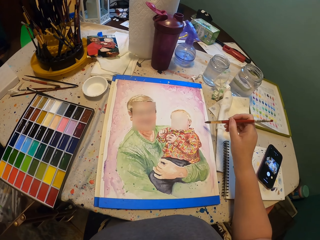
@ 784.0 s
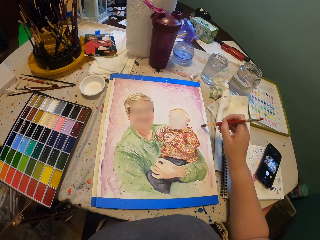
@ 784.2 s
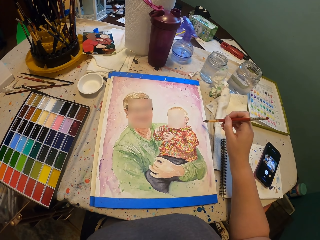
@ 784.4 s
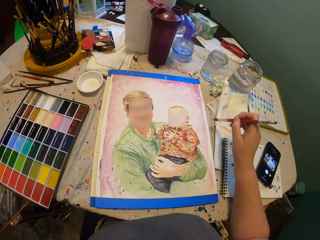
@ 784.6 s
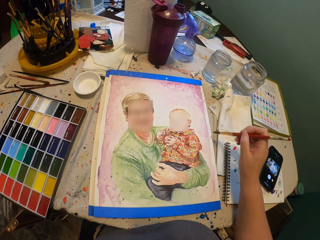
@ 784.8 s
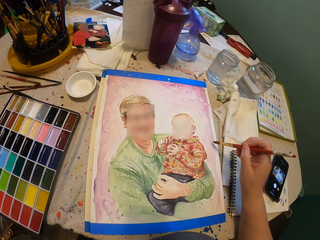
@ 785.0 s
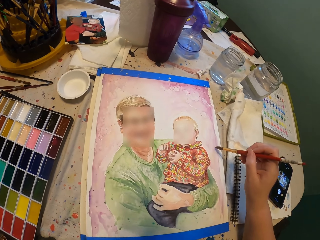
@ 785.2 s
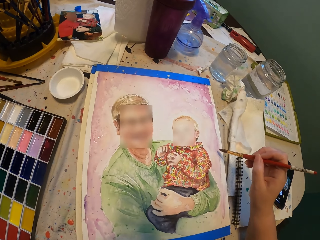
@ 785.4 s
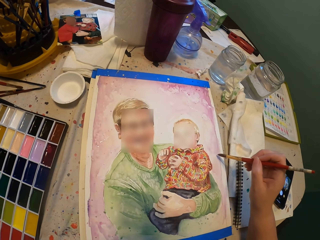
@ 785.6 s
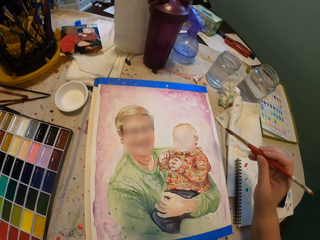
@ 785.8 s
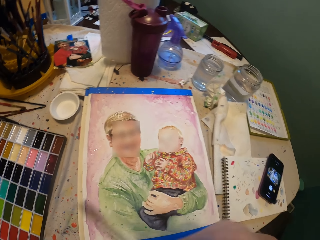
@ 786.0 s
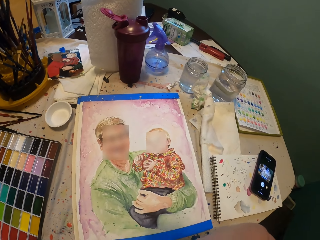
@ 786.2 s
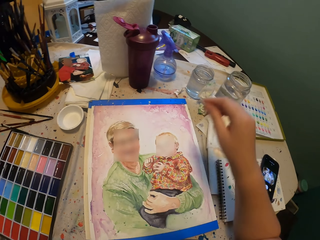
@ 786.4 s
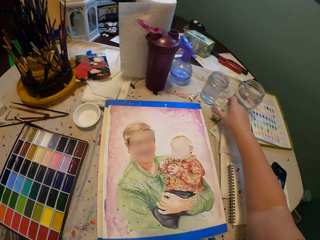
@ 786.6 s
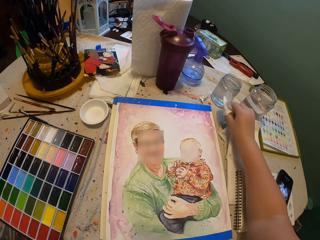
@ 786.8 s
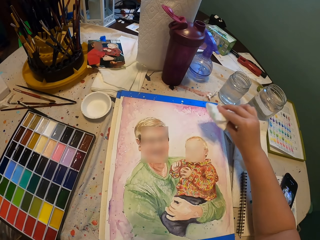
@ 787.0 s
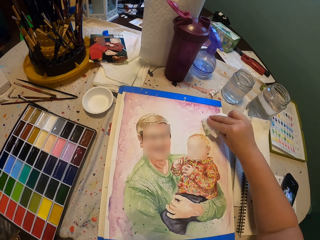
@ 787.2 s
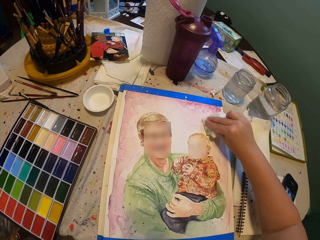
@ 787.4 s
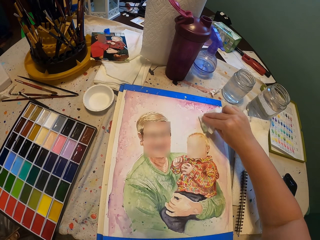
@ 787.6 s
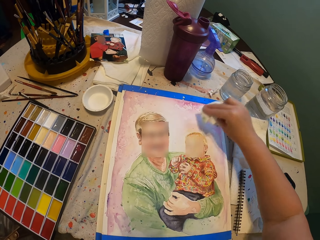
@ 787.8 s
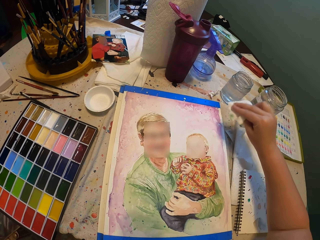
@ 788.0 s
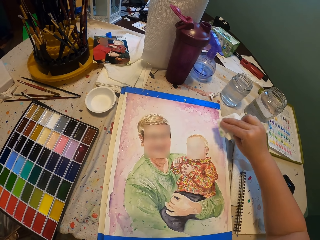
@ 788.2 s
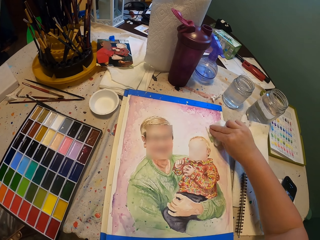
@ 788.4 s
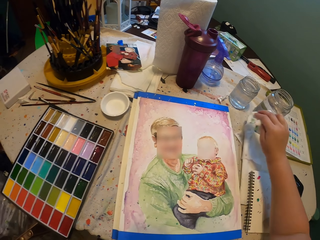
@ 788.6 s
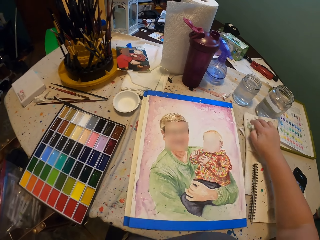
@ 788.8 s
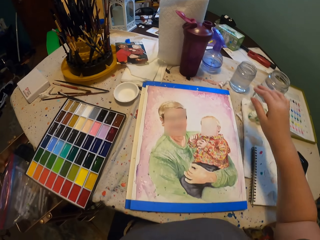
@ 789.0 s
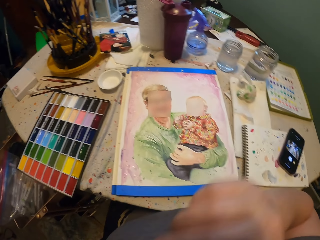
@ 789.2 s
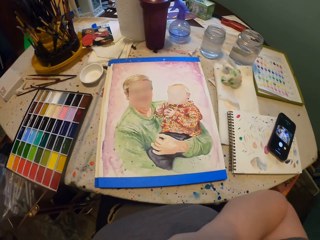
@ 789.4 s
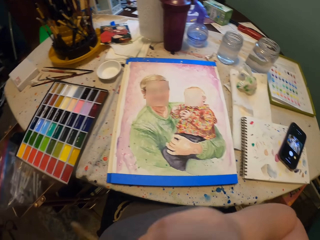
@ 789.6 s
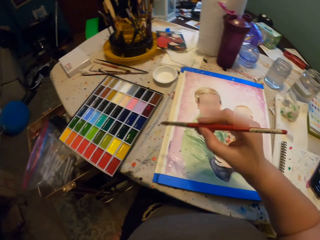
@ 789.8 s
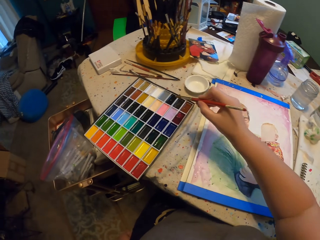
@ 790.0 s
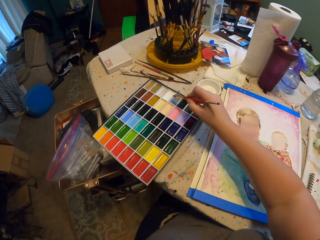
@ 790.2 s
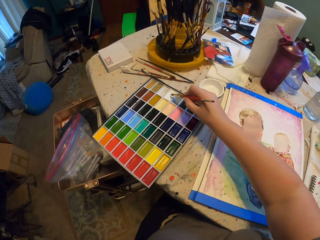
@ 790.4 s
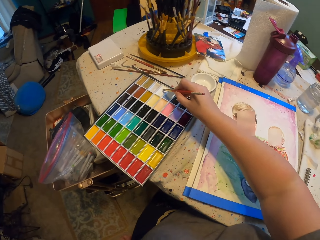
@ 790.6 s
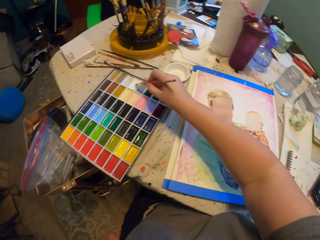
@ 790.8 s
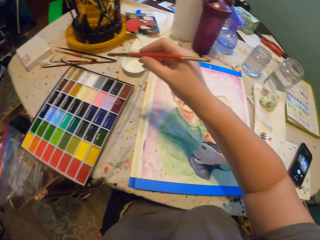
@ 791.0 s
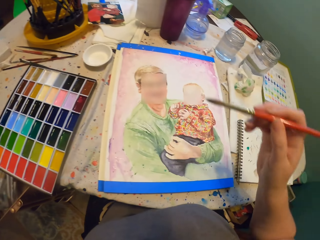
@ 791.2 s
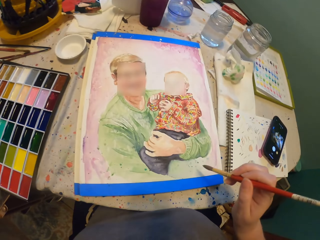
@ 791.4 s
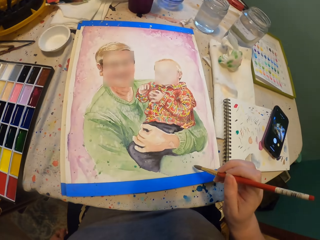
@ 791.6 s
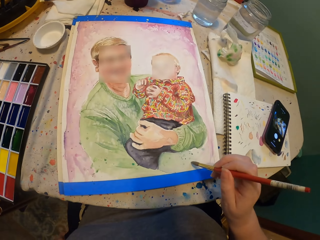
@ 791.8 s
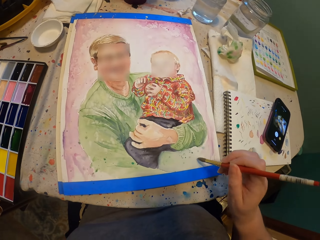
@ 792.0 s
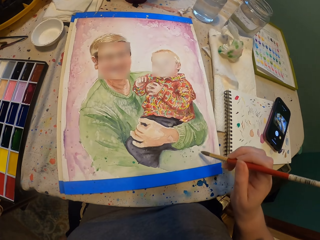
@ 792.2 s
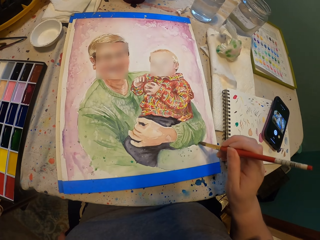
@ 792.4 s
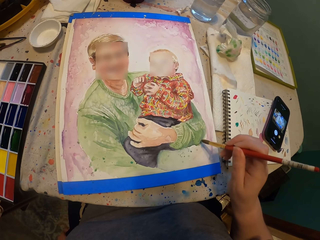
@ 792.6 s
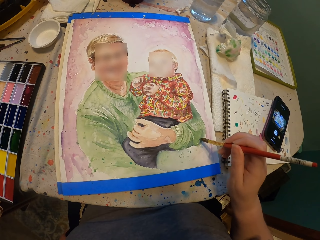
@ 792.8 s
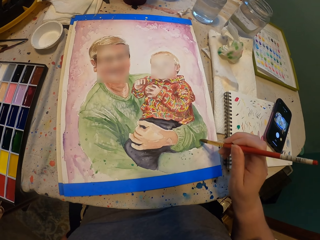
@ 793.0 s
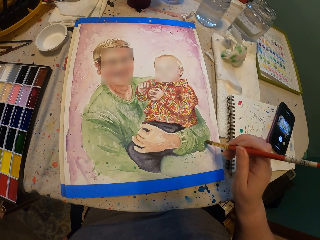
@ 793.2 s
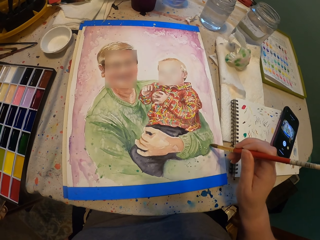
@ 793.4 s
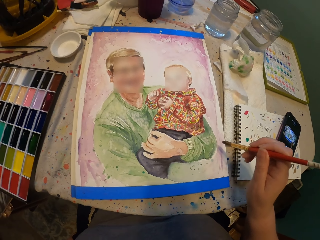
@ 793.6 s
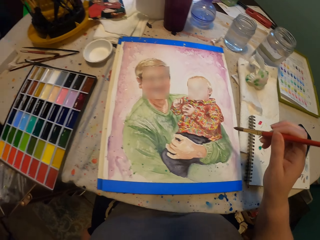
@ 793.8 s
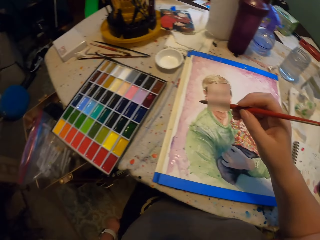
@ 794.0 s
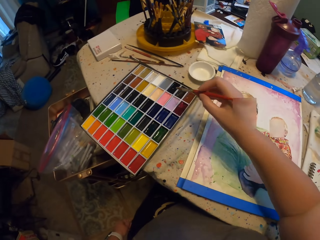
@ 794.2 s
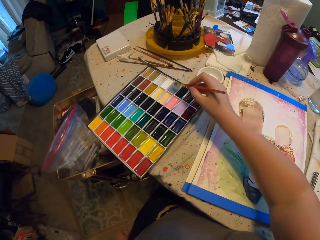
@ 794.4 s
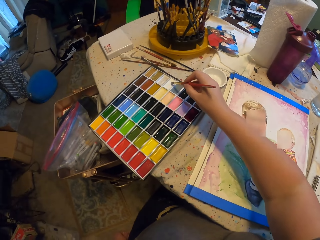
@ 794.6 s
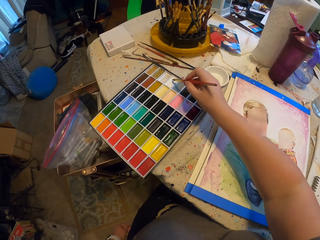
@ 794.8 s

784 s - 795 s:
The camera wearer puts the painting brush on the mouth. They take the tissue paper. They wipe the paint. They pat paint on the wall art. They put the tissue paper down. They take the painting brush. They put the brush in the box of paint. They scoop paint. They put the paint on the drawing book. They paint the wall art.

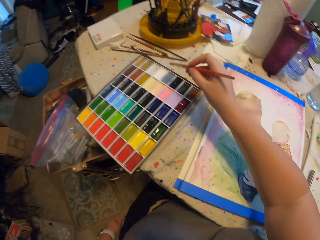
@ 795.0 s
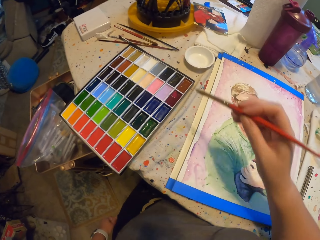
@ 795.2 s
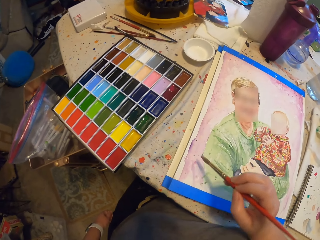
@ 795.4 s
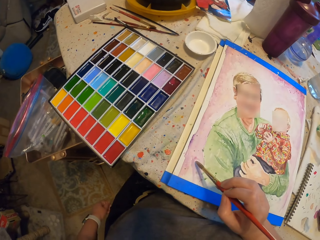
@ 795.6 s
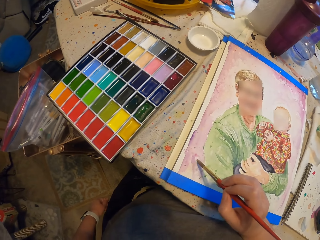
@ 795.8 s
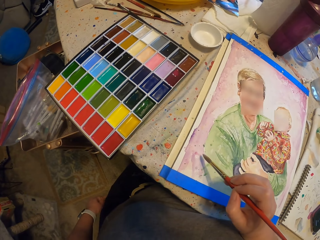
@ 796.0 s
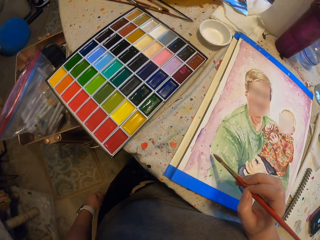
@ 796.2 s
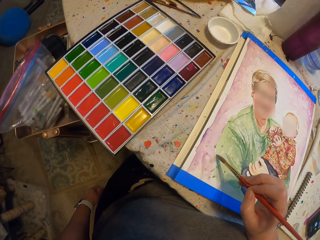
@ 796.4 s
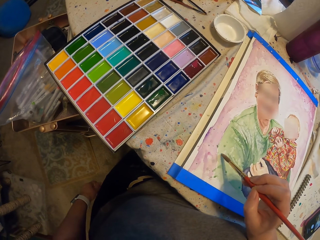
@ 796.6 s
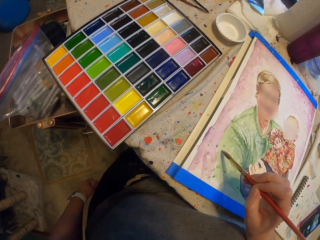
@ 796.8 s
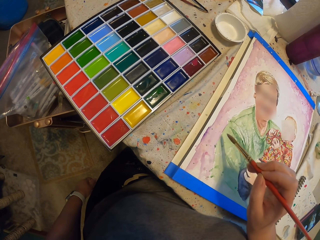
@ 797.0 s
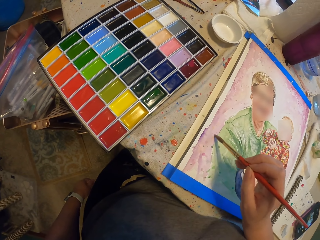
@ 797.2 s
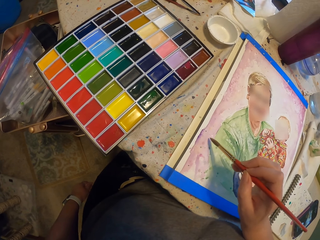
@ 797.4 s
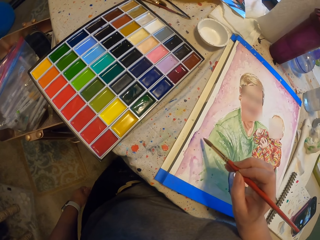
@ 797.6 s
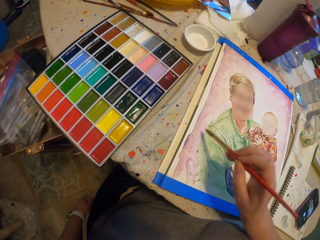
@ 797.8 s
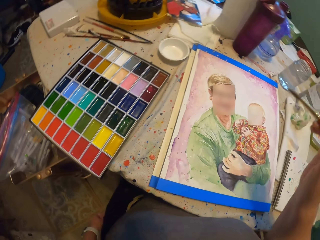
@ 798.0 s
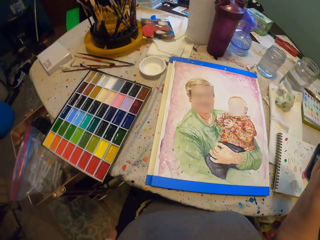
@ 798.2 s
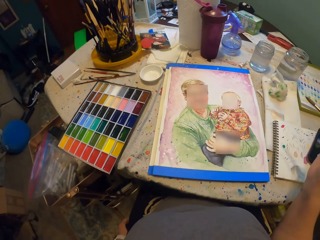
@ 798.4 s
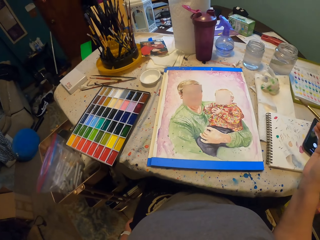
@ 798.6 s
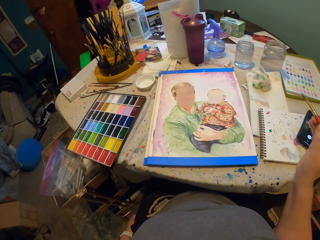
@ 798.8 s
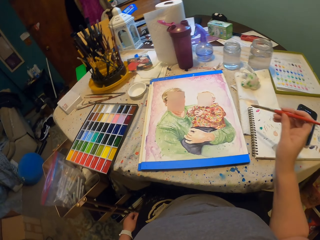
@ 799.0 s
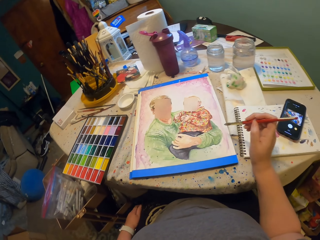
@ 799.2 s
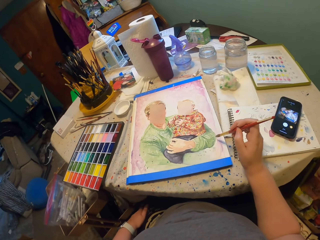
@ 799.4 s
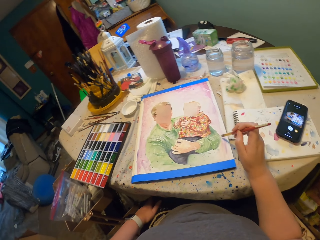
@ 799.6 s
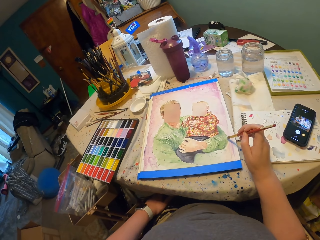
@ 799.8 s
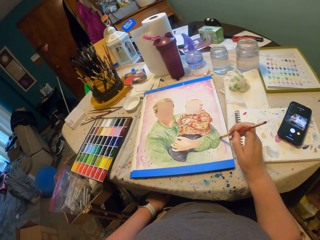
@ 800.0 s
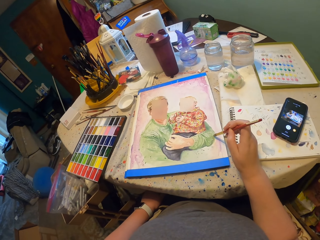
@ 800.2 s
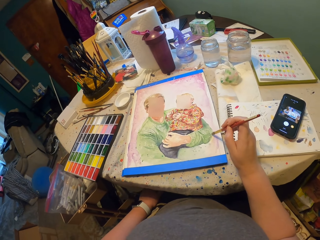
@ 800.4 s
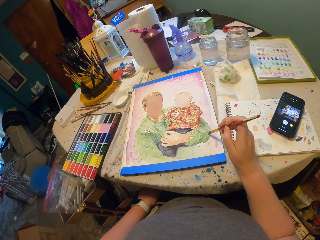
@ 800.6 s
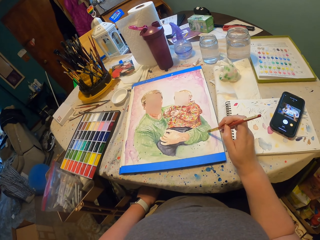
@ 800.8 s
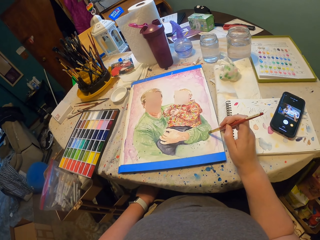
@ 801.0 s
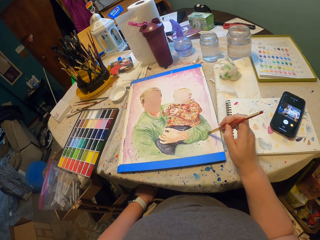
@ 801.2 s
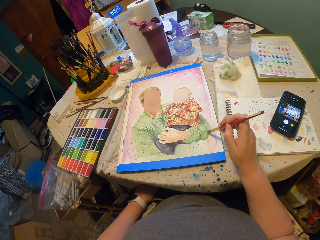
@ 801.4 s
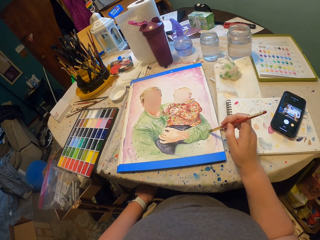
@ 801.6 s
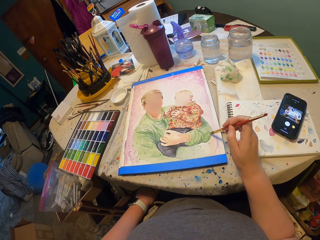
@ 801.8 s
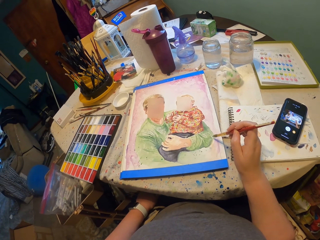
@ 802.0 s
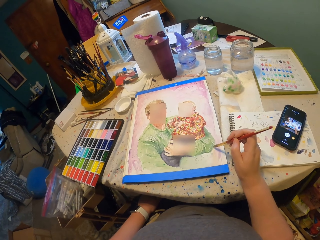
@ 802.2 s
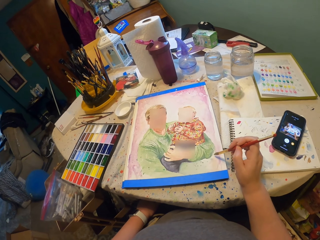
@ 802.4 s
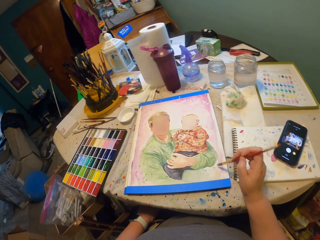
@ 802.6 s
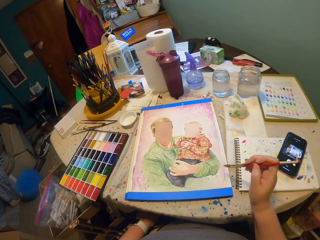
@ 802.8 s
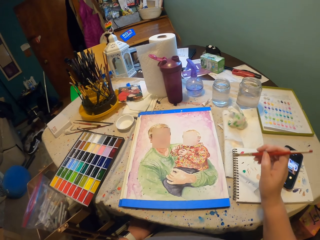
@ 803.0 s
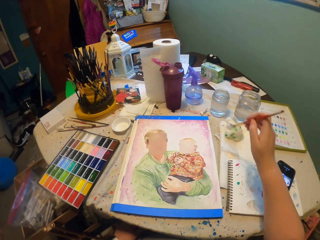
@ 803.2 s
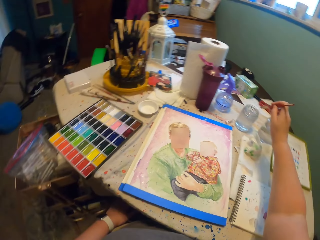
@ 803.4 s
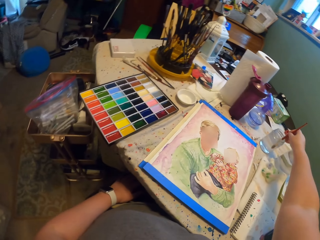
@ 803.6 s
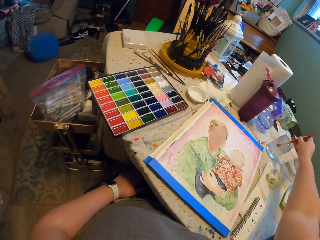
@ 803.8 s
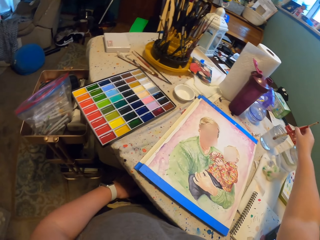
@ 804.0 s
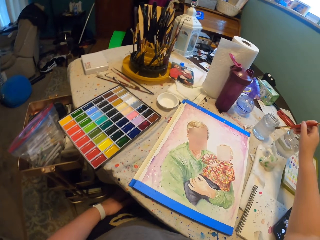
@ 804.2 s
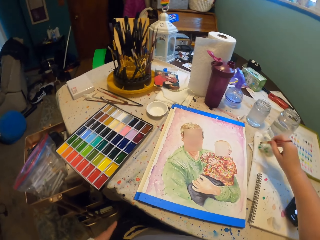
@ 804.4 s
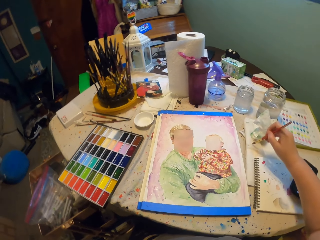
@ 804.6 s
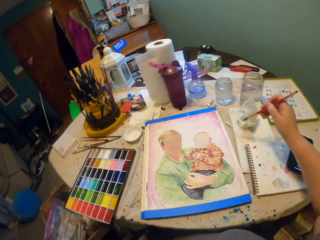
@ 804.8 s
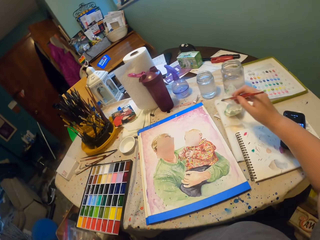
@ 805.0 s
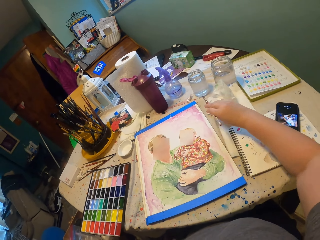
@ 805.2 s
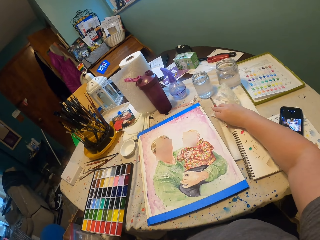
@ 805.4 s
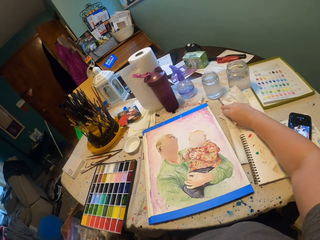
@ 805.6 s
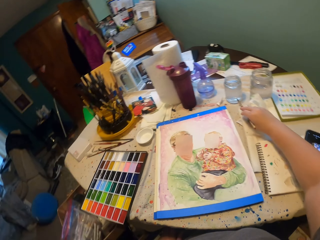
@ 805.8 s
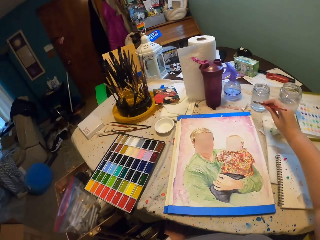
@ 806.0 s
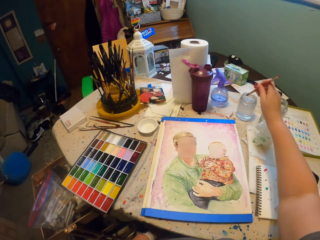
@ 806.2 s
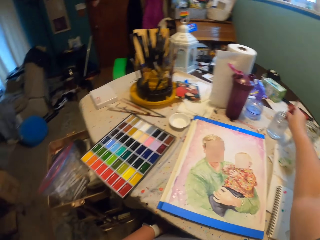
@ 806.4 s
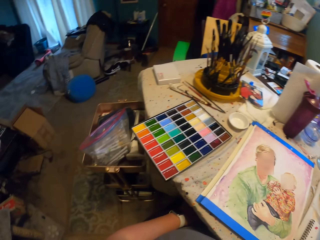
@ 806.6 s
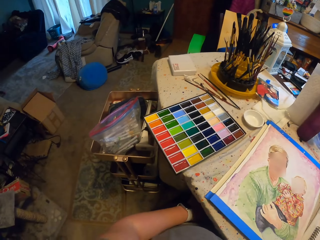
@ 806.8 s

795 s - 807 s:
The camera wearer puts the brush in the box of paint. They scoop paint. They put the paint on the drawing book. They sprinkle paint on the wall art. They dip the painting brush in the water. They move the painting brush on the book and put the painting brush down.
